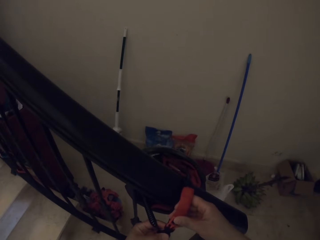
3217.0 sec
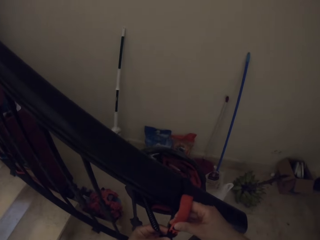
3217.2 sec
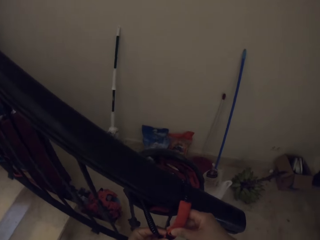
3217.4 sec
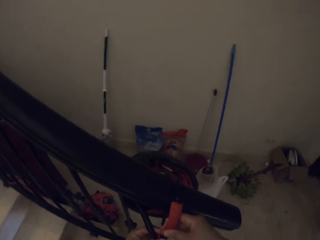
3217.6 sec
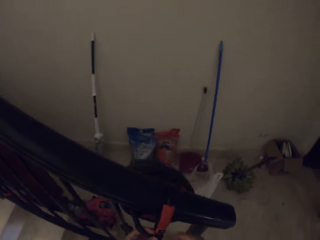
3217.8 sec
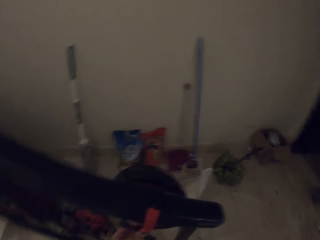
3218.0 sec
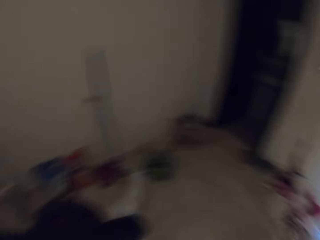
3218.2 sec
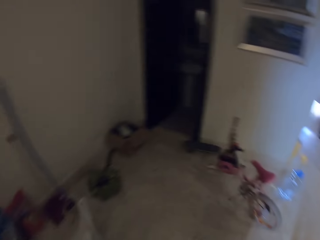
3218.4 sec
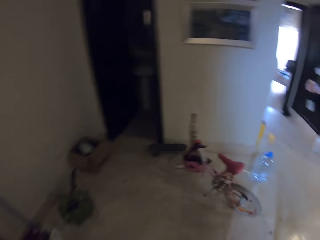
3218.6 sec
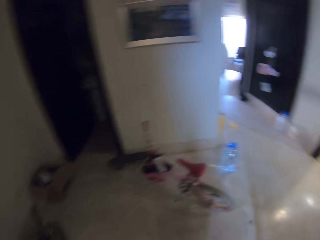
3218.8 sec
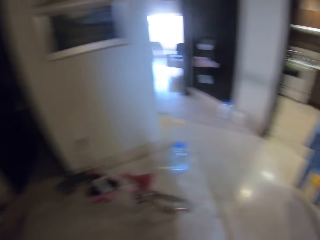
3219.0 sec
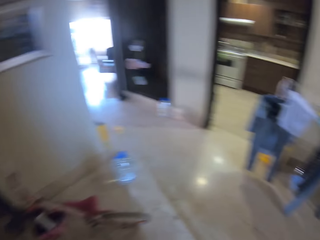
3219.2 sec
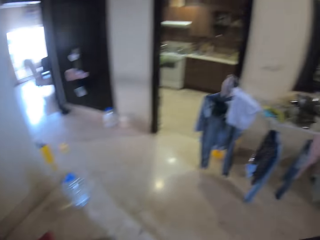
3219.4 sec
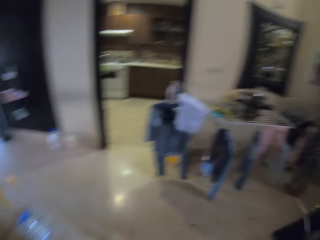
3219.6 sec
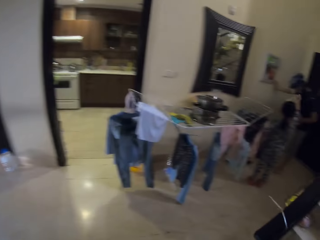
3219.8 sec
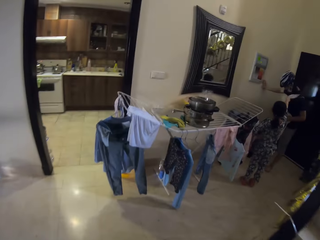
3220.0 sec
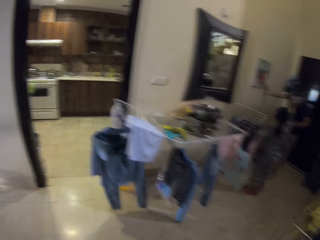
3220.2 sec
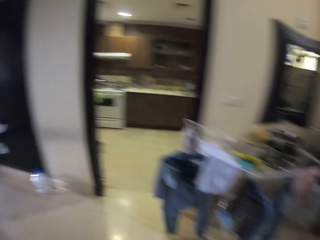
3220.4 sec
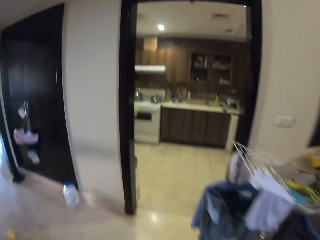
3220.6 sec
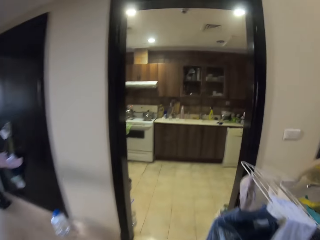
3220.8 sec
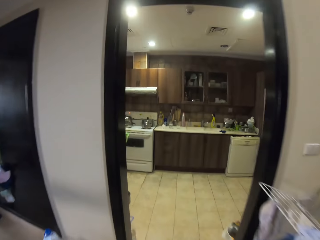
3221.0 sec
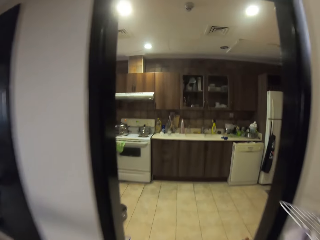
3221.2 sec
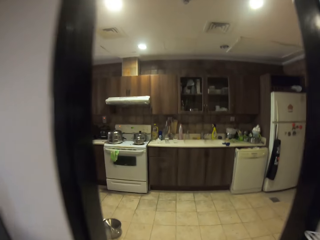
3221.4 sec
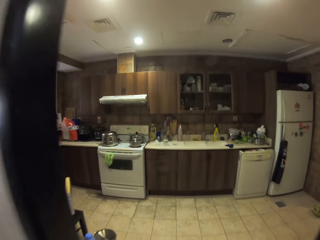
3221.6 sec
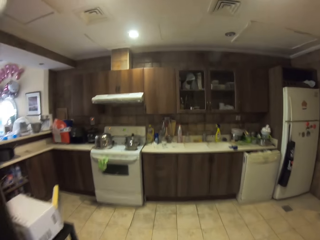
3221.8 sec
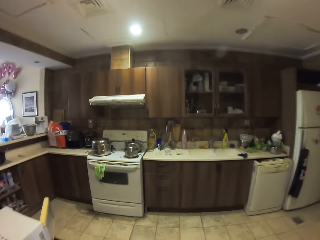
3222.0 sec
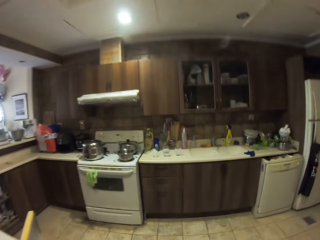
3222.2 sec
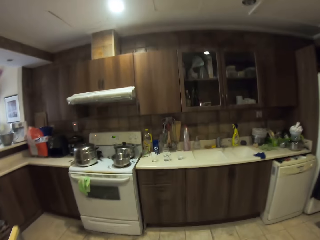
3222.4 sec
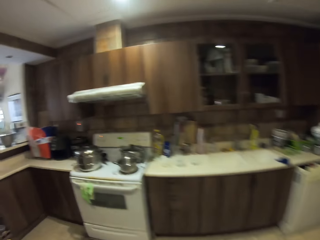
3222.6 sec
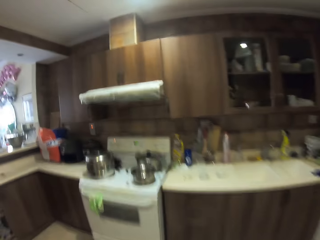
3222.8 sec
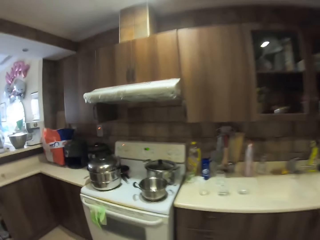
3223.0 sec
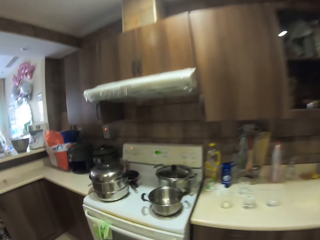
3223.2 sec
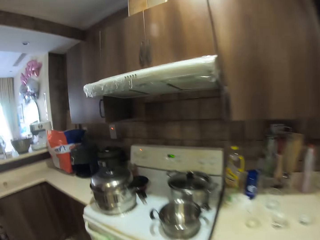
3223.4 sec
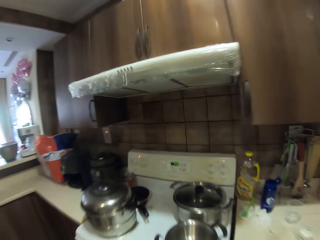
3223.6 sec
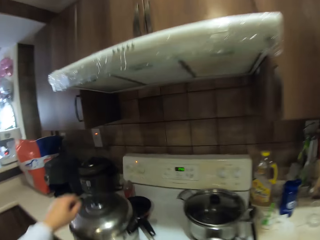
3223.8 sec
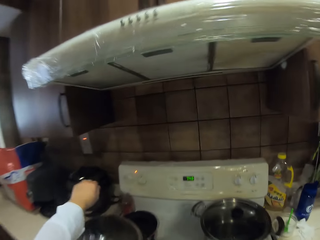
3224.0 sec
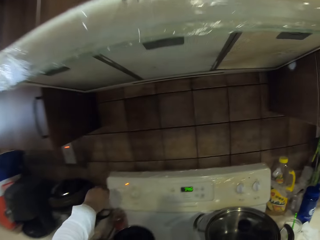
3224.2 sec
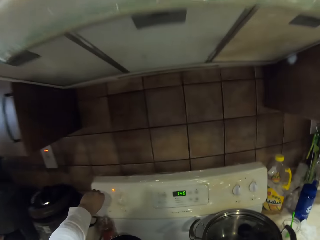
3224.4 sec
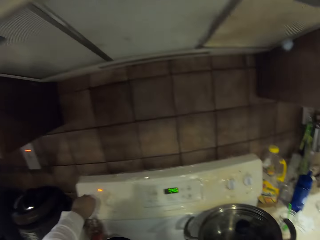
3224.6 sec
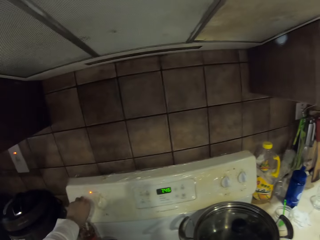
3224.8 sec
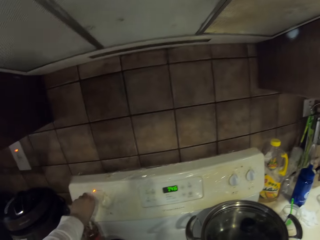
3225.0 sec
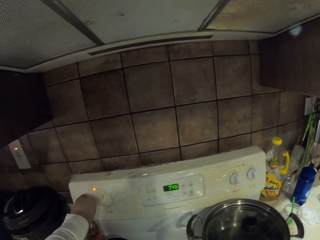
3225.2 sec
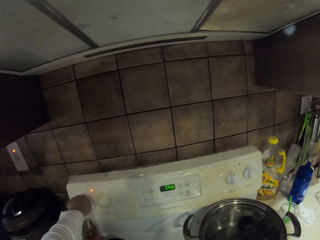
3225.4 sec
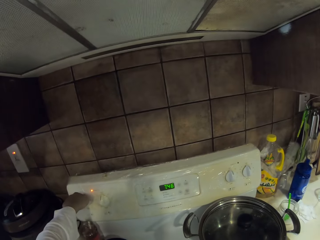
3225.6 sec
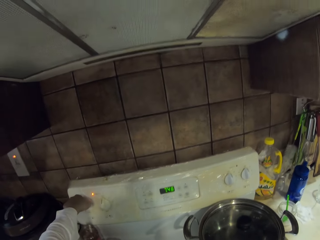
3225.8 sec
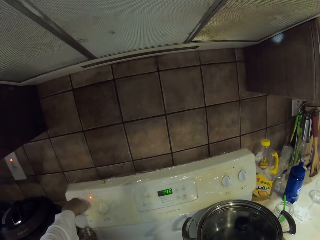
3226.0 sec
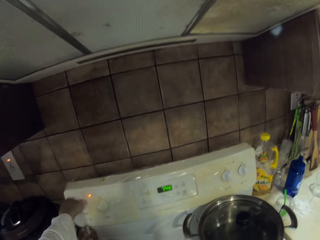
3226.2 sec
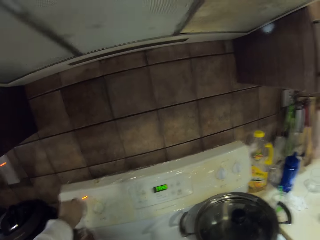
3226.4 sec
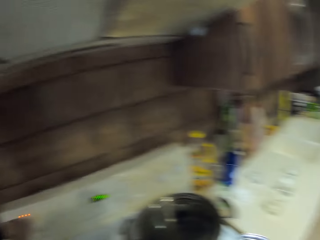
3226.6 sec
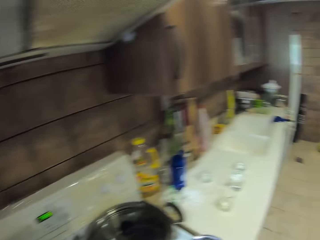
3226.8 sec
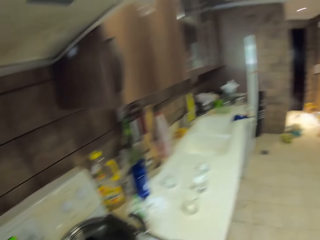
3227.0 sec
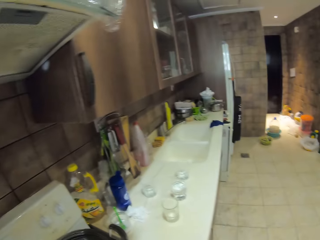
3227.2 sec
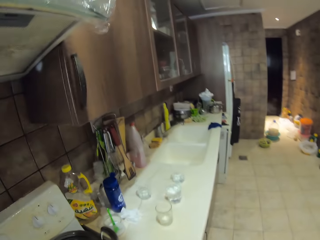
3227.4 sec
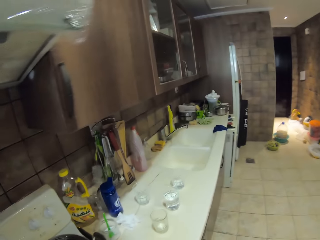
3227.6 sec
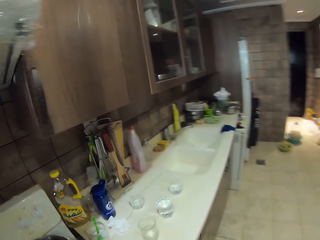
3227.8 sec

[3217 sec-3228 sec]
The camera wearer puts the helmet down. They enter the kitchen. They switch on a cooking gas.

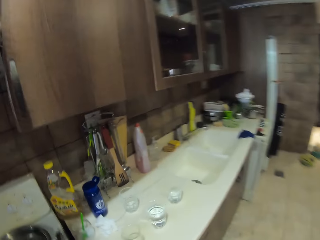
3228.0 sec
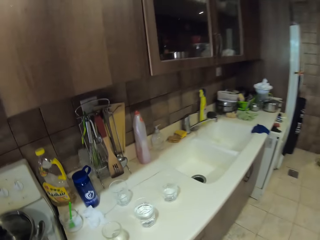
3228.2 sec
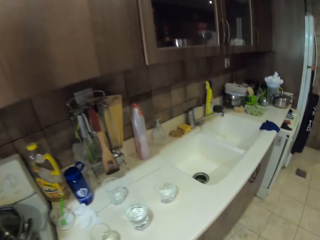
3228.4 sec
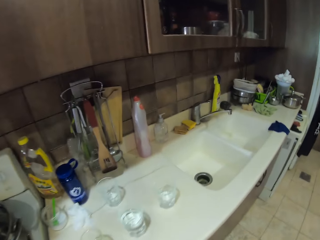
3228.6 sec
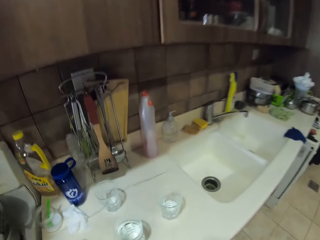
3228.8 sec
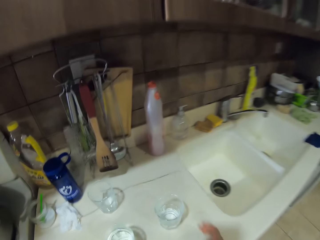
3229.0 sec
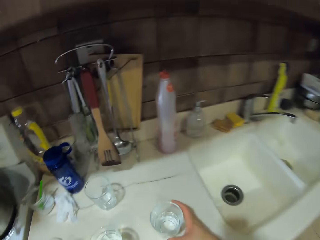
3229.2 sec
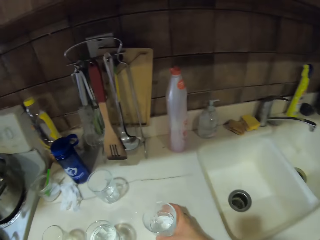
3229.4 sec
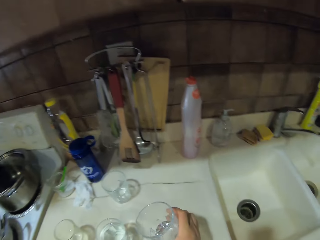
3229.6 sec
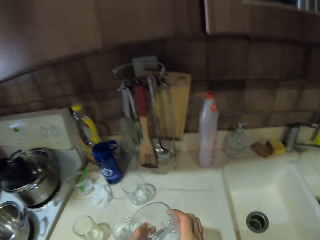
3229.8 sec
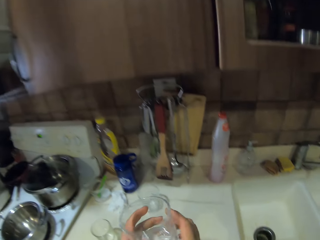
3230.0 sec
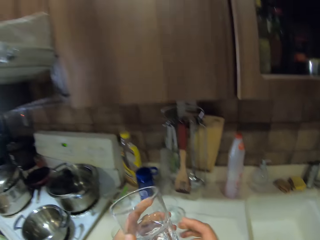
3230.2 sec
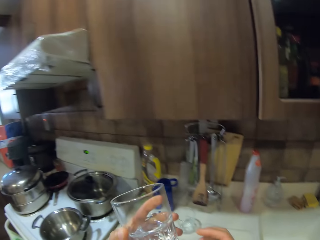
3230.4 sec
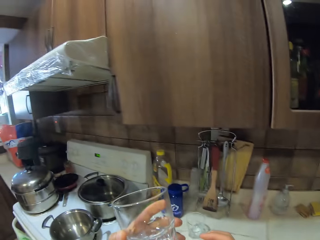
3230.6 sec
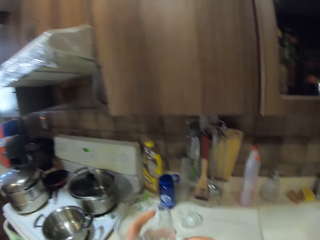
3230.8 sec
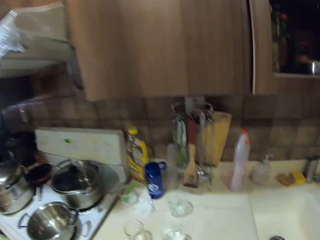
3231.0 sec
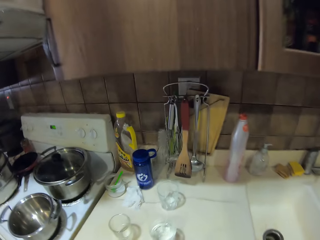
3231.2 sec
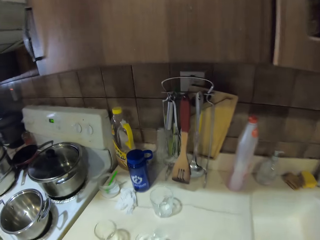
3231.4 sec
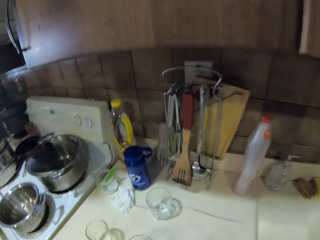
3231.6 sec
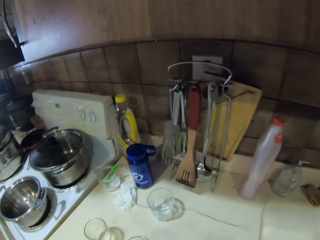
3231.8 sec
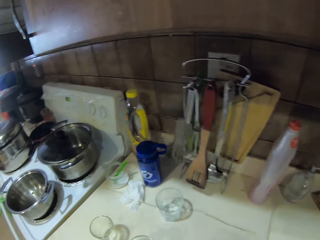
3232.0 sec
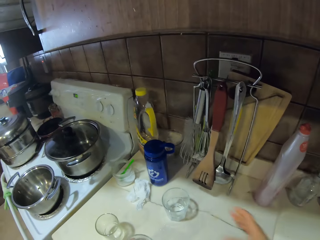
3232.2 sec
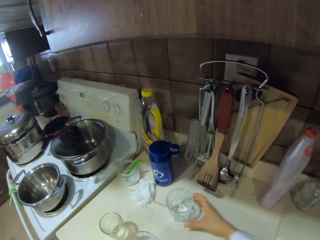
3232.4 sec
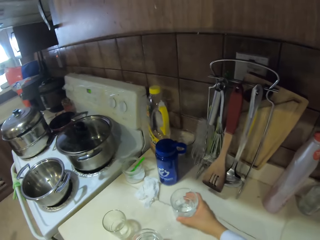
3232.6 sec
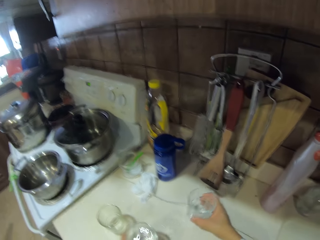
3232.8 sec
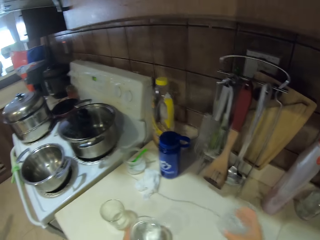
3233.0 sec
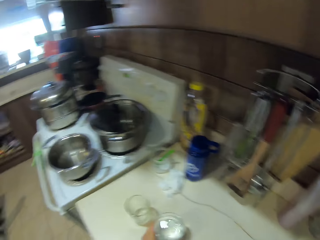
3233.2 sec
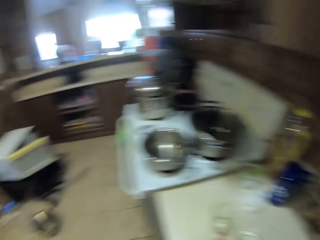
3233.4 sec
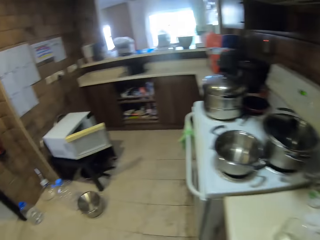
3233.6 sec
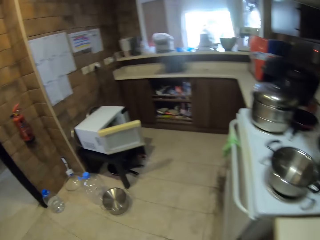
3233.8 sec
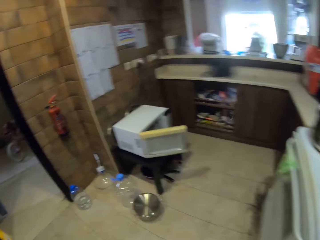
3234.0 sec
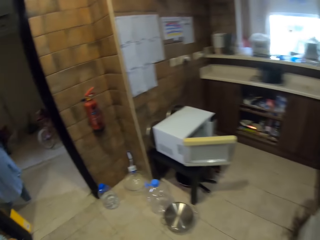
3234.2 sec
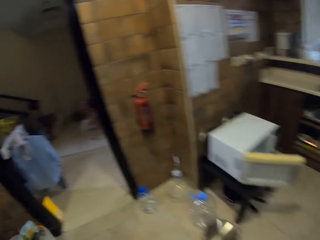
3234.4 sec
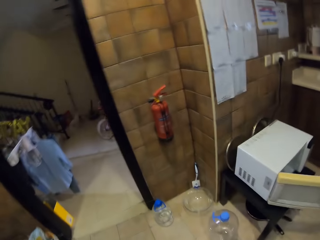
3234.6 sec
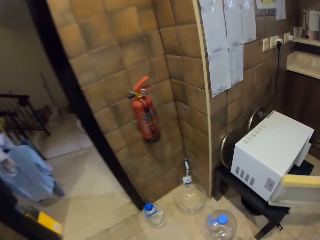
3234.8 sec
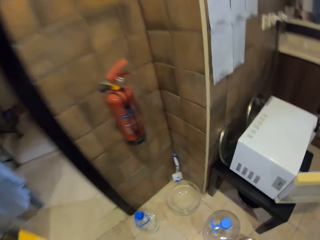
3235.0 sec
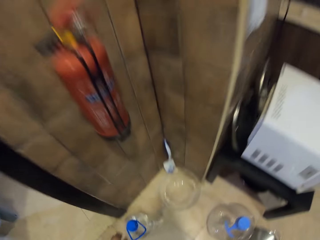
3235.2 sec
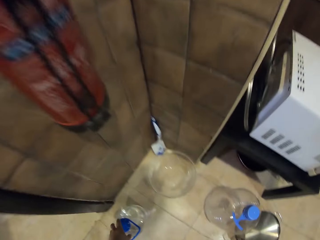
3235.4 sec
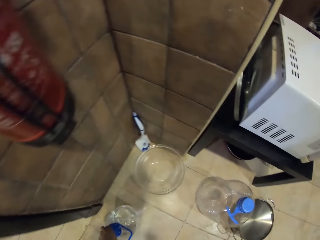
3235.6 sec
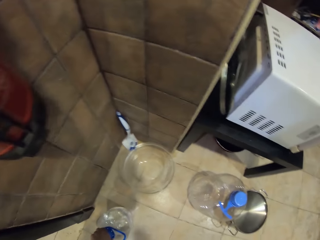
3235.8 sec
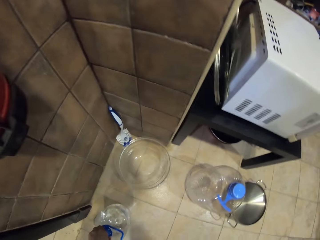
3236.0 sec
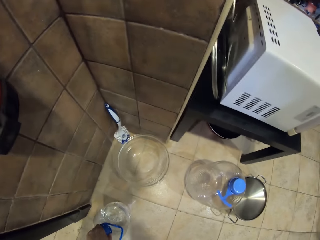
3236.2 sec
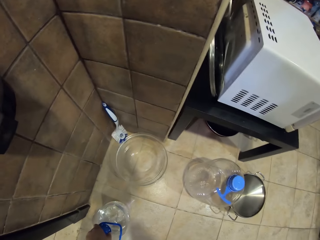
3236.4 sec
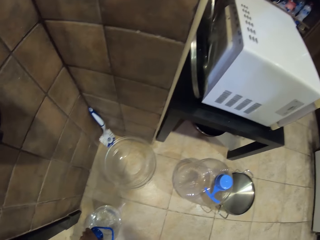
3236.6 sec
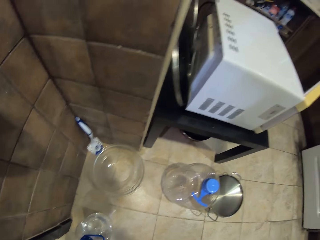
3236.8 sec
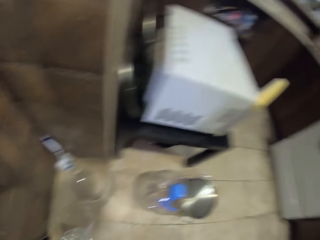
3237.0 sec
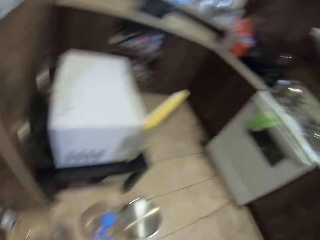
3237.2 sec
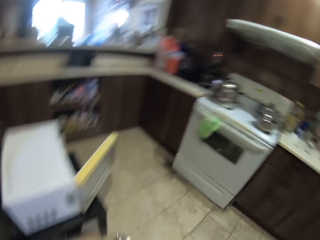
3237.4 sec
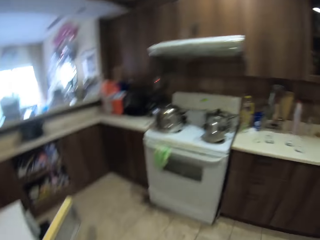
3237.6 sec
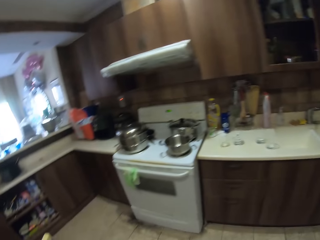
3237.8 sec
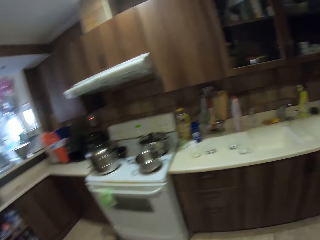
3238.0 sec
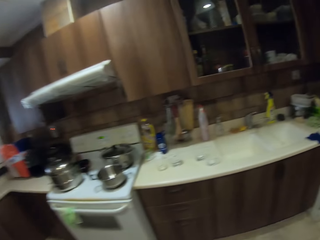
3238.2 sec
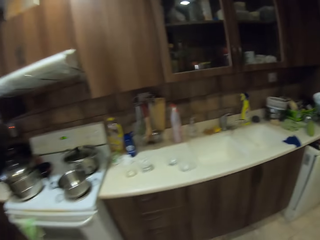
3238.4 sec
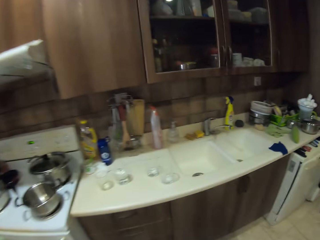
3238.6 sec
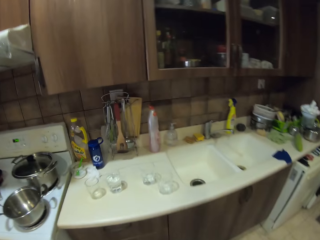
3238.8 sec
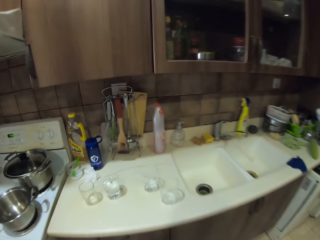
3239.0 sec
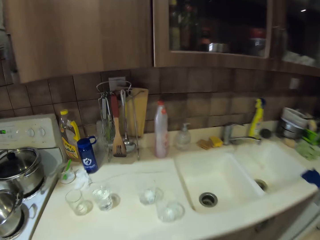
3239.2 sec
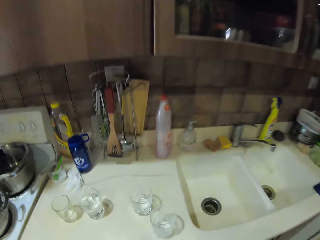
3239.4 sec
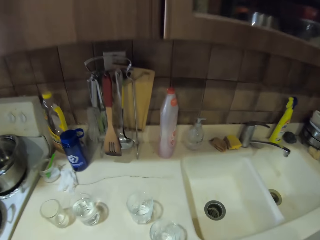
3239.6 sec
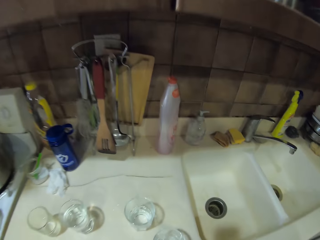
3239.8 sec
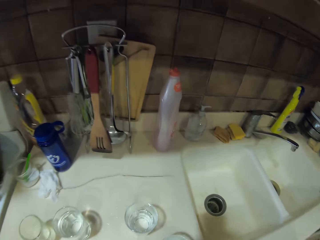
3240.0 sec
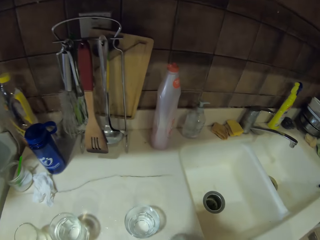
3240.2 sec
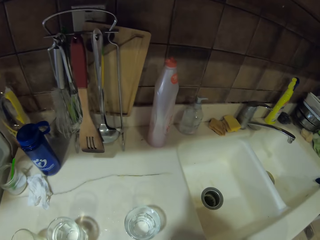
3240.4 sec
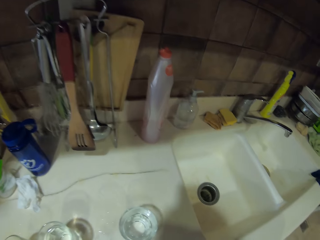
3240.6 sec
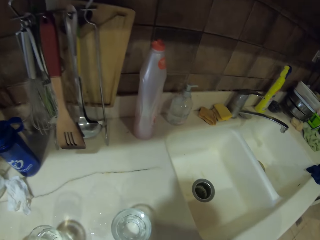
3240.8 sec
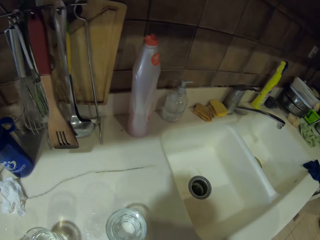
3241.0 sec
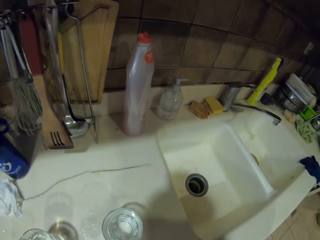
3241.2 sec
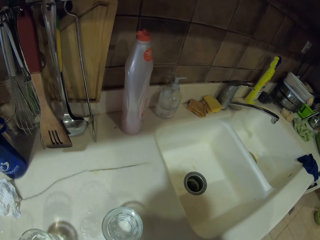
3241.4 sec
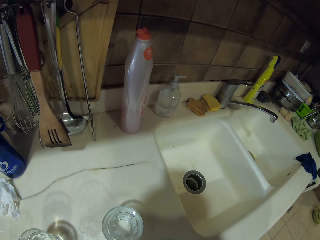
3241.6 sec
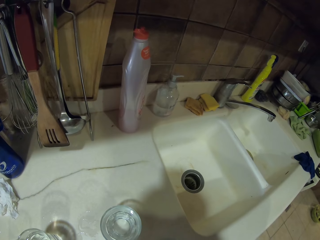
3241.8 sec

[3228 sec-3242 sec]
The camera wearer takes a glass of water from the table. They drink the glass of water. They take another glass. They put the glass into the table. They walk around in the house. They show the entire kitchen.
